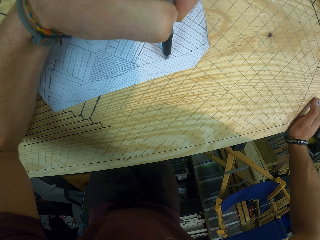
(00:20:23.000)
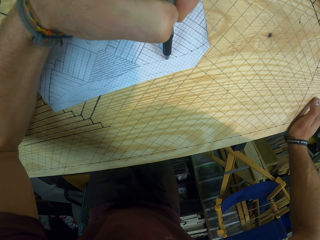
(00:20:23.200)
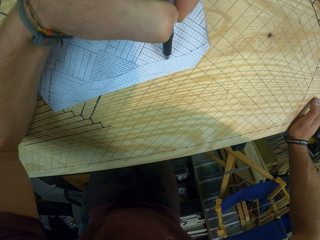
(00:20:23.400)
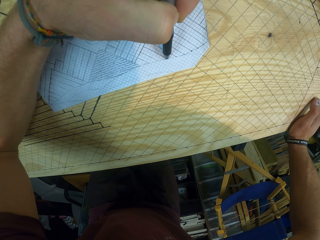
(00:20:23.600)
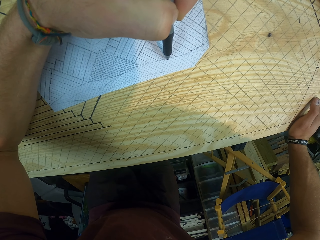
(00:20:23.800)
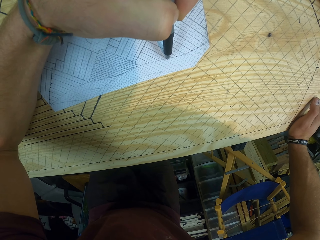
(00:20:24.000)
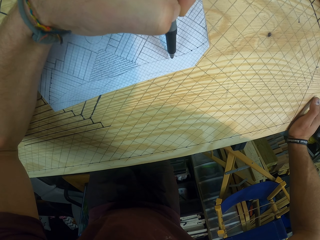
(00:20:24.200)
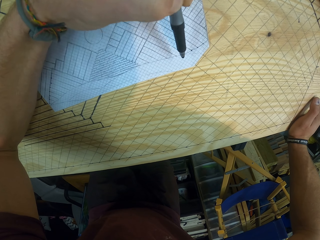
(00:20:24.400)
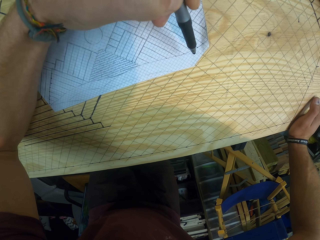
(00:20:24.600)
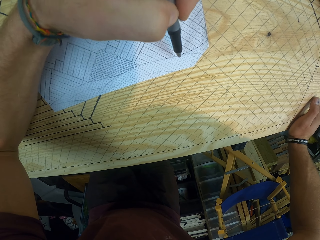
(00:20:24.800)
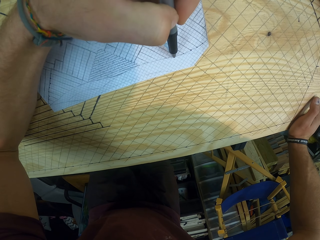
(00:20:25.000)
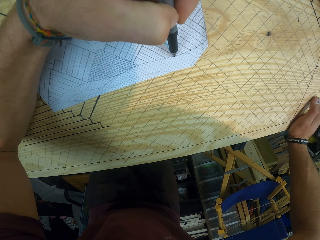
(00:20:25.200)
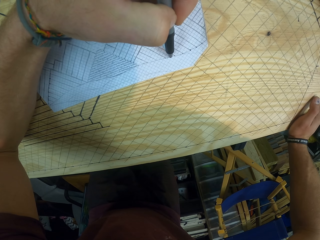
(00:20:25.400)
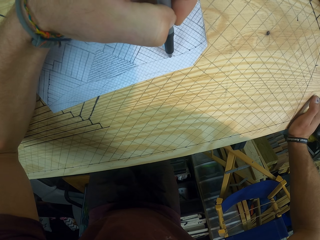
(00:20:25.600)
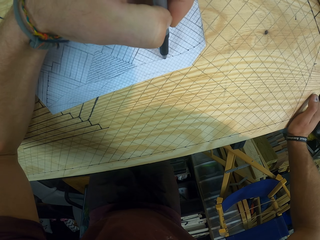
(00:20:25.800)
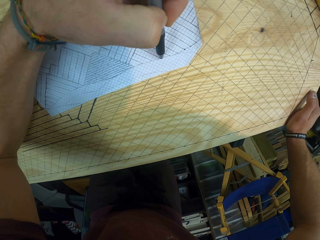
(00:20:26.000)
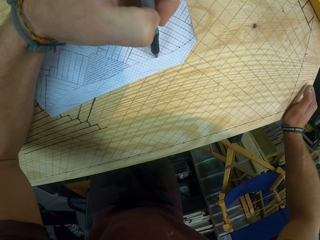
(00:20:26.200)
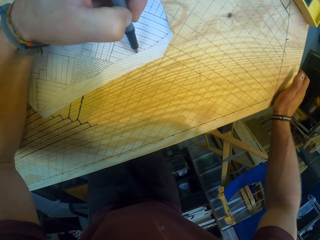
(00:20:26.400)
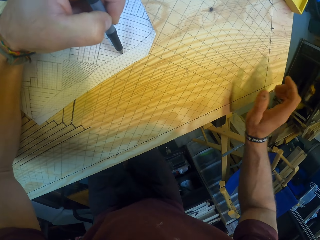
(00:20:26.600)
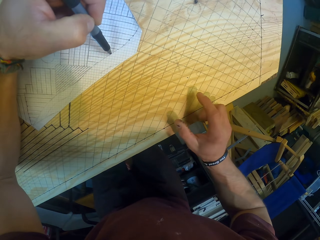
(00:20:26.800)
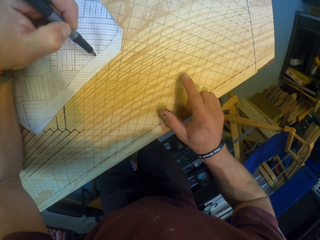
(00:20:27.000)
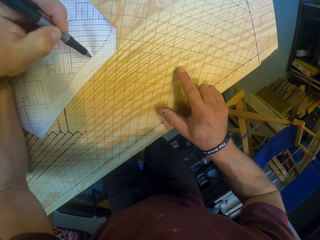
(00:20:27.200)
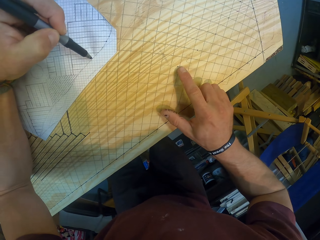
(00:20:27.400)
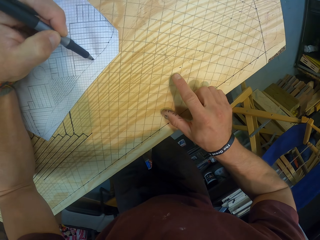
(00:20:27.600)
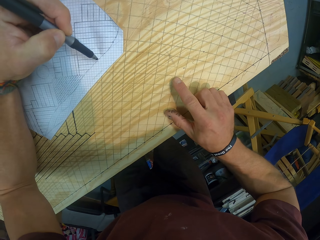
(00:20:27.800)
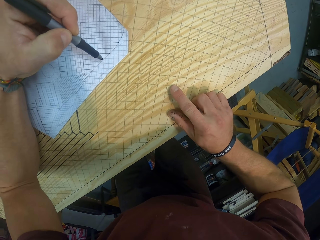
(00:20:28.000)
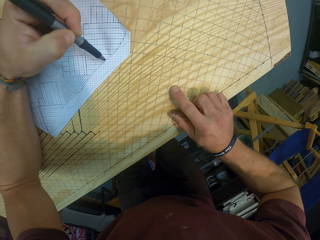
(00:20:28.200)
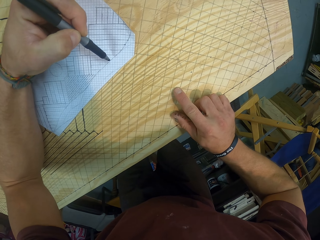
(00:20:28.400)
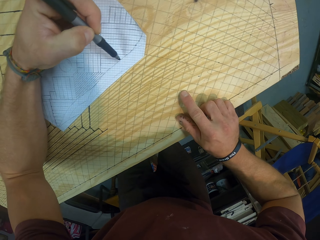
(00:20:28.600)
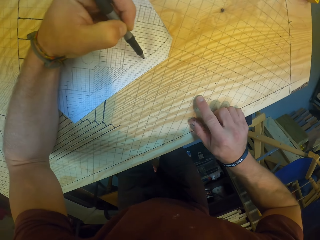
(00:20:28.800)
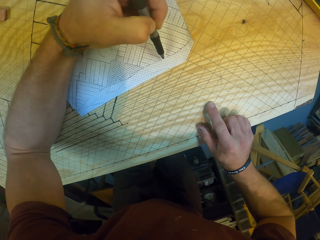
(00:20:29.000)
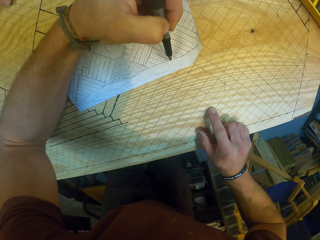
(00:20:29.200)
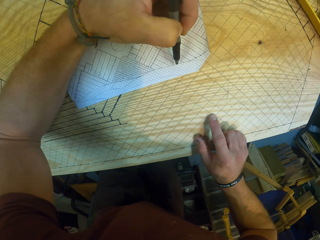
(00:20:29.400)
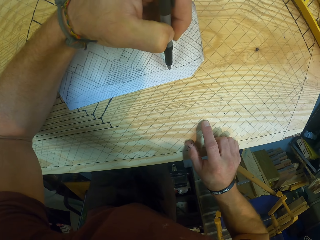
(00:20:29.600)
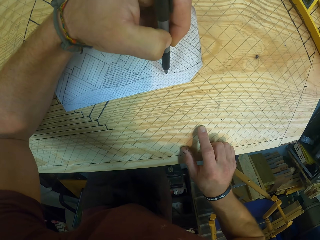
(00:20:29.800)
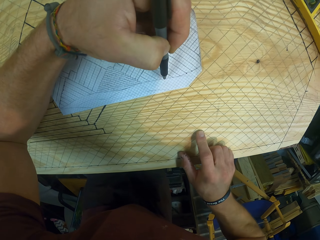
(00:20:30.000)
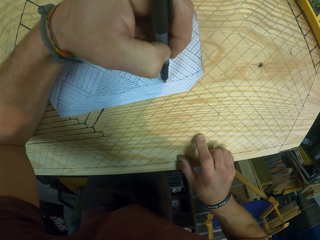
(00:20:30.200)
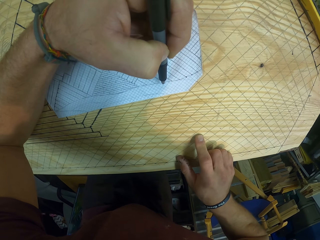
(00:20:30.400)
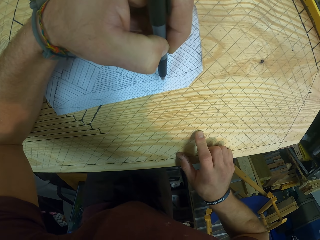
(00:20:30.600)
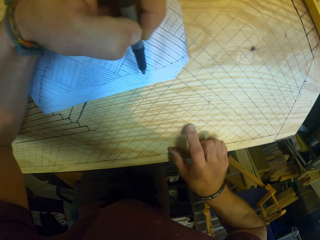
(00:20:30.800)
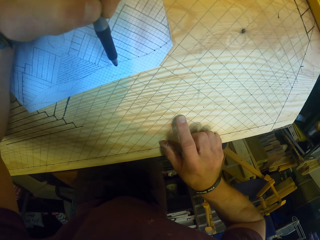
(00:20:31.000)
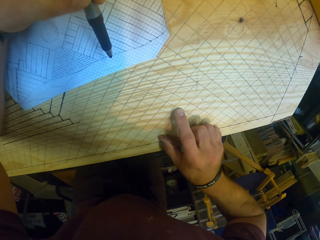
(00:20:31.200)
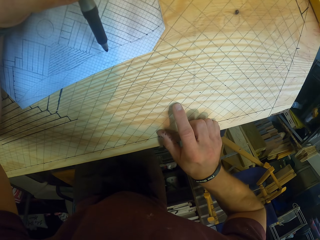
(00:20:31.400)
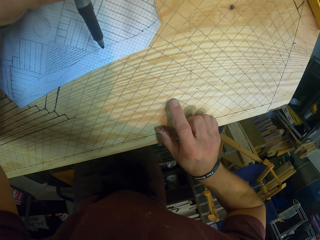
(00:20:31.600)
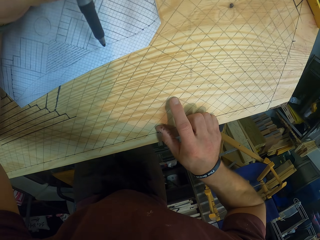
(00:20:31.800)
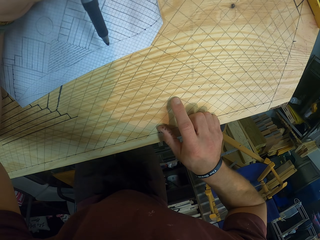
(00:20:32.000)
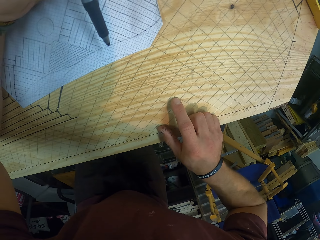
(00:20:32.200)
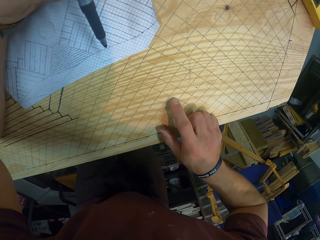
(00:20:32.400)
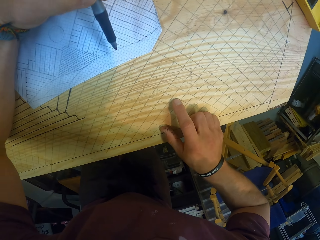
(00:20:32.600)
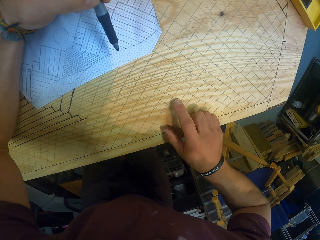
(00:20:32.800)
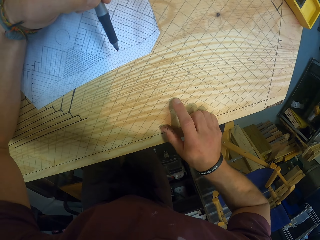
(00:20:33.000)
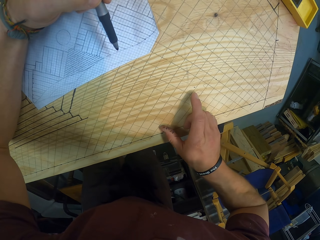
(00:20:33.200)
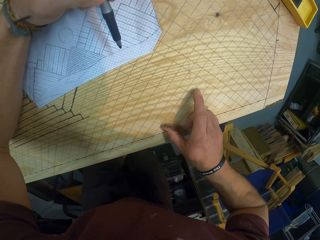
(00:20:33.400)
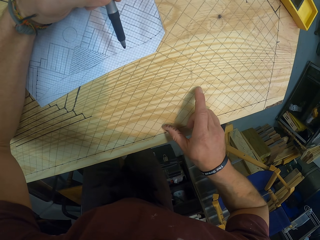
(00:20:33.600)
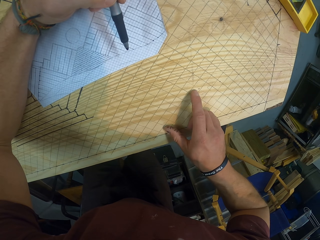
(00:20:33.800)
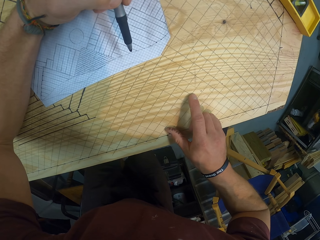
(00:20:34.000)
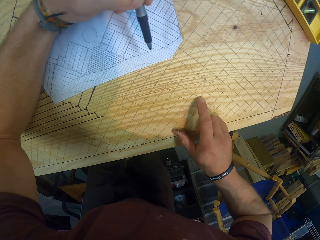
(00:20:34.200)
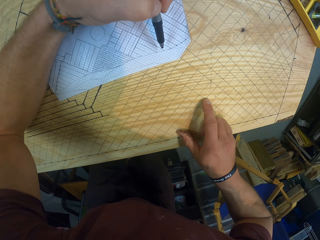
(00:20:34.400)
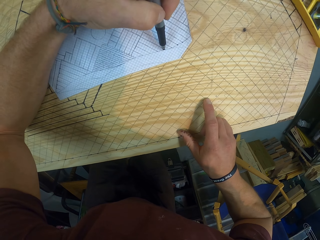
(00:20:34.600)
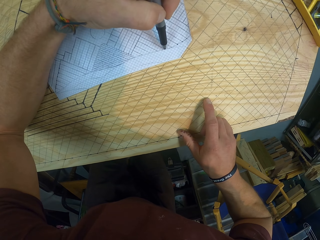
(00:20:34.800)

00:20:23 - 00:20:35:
The camera wearer makes a mark on the paper on the drafting board with the pen in his left hand. He taps the drafting board with his right hand. He points on the table.

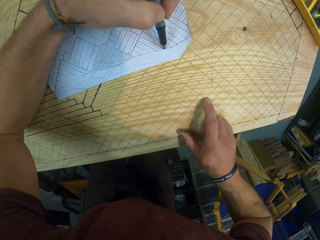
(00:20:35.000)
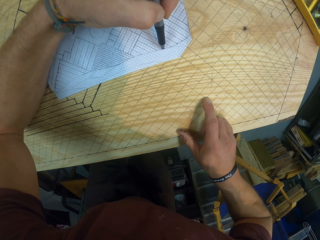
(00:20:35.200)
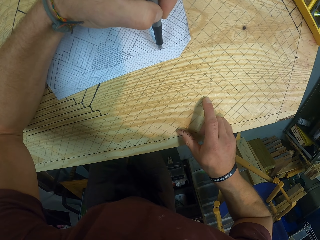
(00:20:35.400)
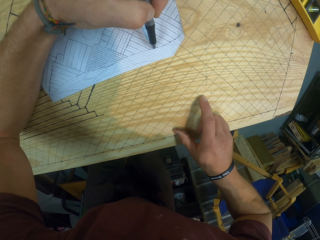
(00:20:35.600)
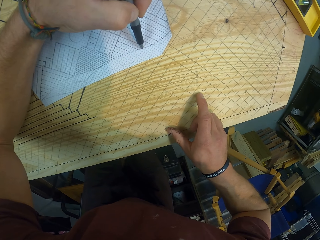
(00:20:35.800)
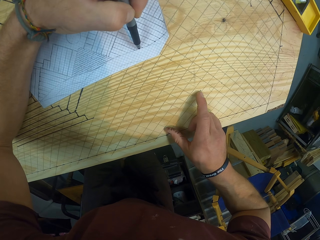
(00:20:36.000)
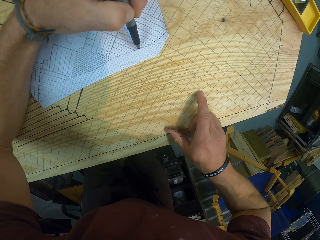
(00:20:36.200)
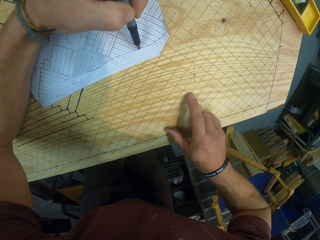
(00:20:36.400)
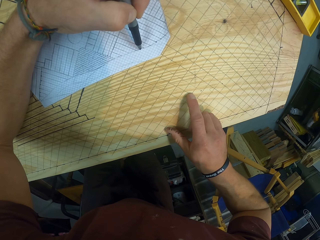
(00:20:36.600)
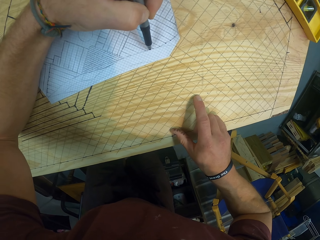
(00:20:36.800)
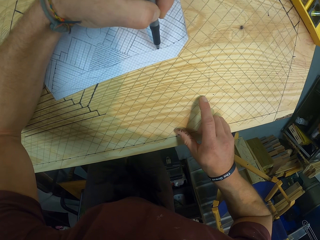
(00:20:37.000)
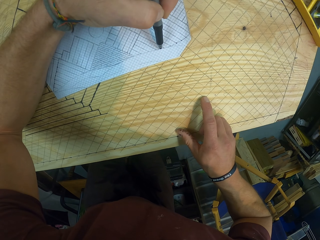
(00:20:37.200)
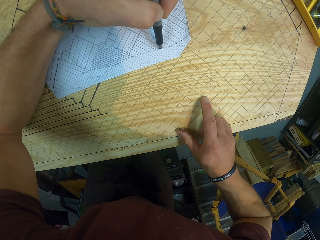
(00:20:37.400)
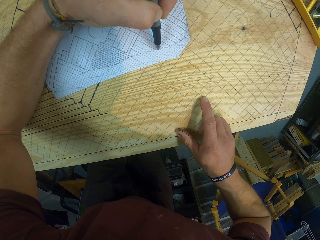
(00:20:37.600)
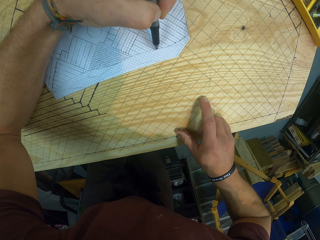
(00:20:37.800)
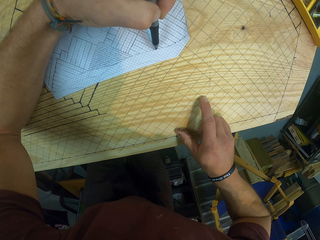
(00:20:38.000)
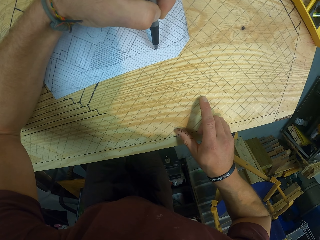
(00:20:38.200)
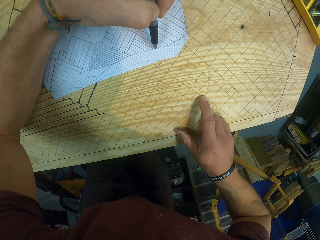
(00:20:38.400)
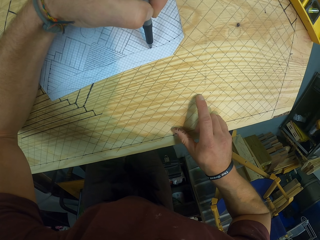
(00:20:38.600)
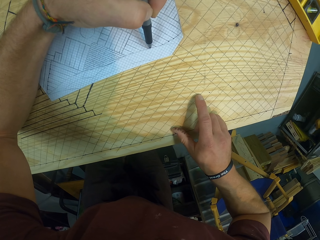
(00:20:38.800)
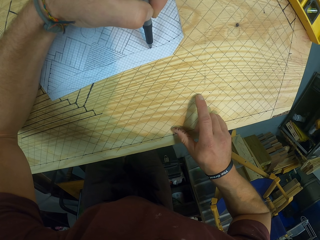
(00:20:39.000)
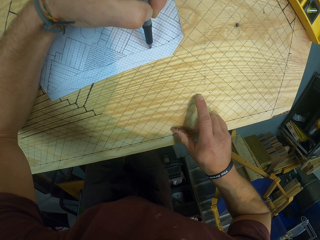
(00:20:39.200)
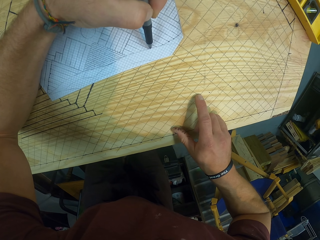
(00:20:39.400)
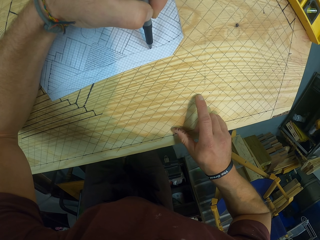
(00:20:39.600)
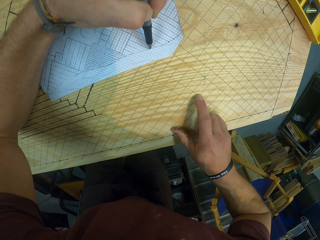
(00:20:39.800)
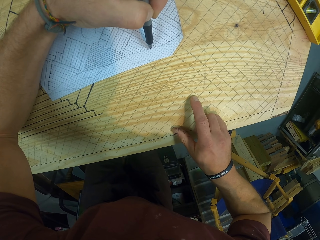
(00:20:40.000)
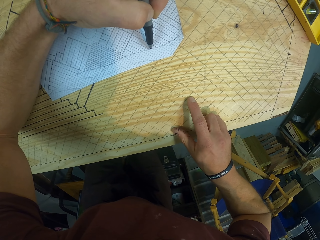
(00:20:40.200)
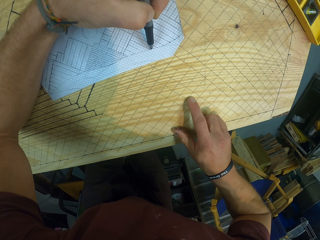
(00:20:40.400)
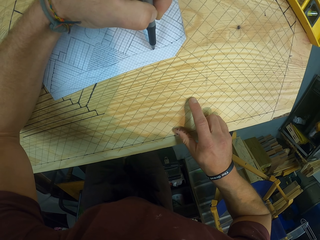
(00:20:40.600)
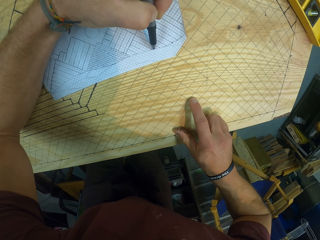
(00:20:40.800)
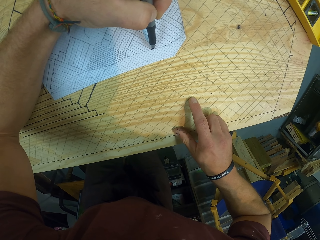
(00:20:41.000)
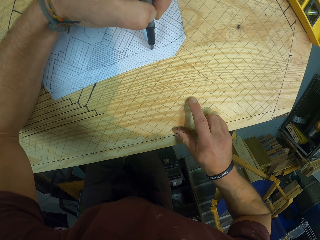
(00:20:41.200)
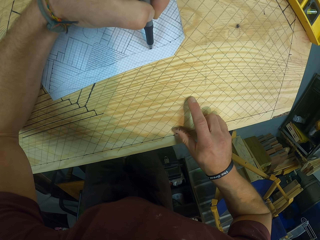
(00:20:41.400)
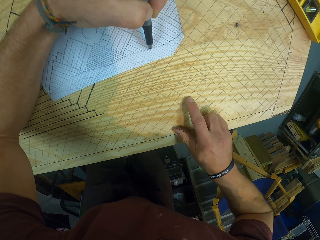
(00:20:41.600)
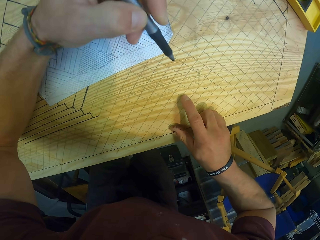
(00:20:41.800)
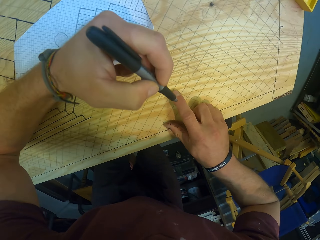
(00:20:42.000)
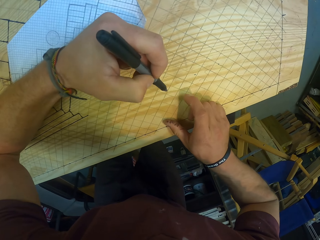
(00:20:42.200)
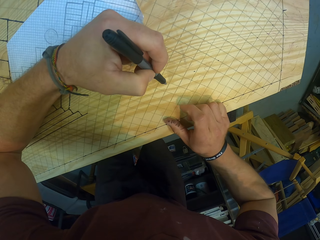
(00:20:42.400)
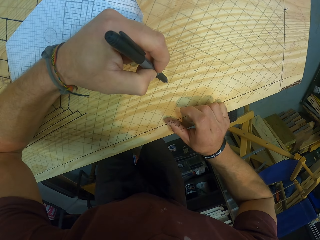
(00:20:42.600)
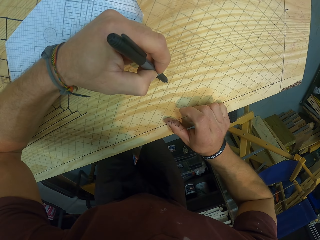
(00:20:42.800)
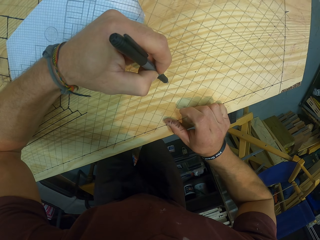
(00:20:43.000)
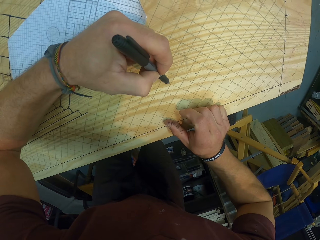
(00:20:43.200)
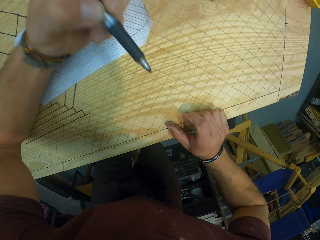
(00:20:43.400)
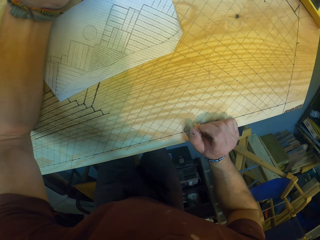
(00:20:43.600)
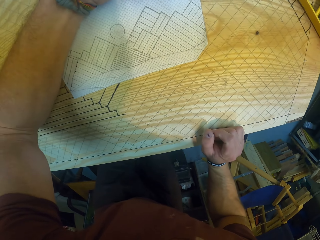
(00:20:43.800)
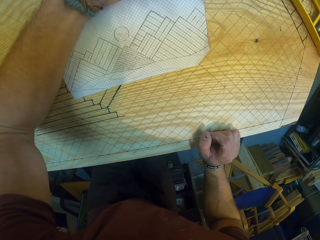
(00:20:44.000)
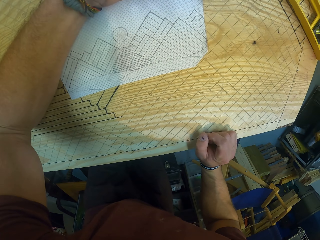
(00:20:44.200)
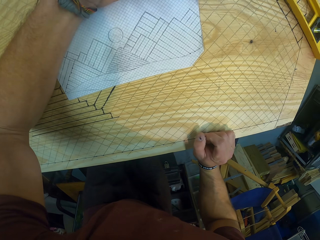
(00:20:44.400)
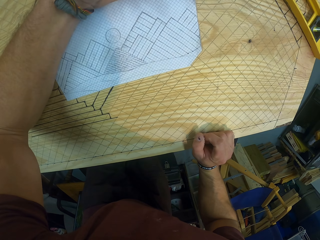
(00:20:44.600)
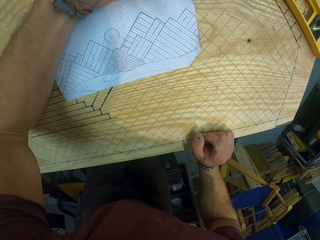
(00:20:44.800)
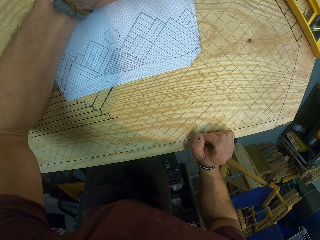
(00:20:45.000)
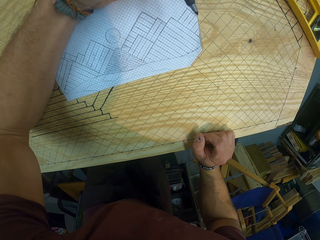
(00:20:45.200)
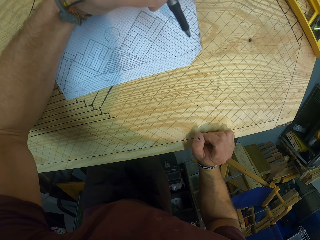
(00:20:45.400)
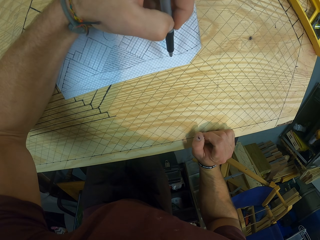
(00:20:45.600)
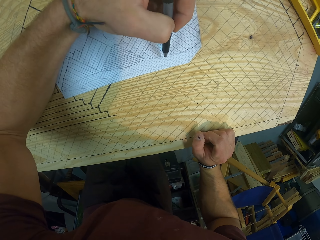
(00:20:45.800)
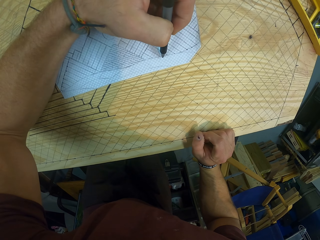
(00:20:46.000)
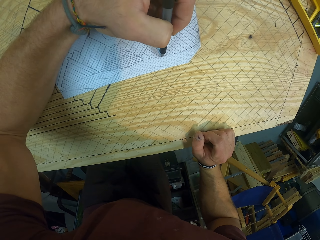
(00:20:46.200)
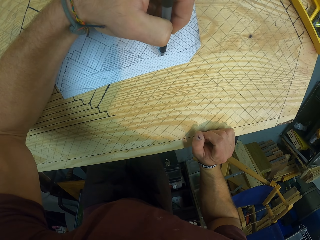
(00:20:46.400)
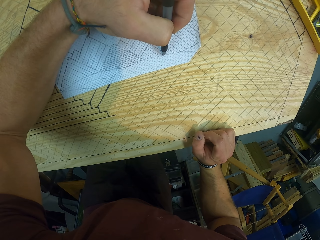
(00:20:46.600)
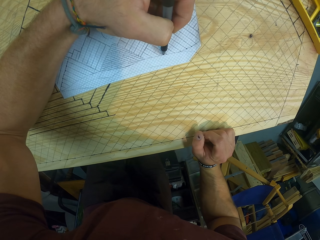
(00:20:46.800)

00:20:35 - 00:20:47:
The camera wearer makes a mark on the drafting board with the pen in his left hand.
